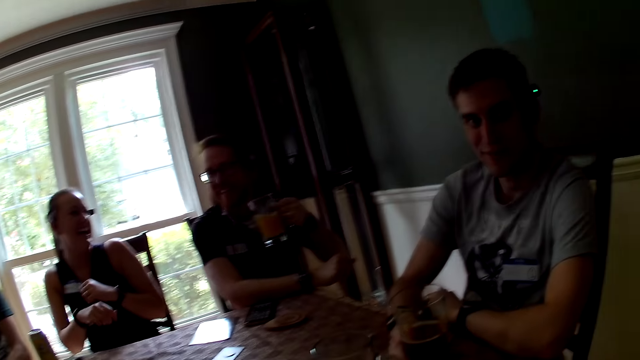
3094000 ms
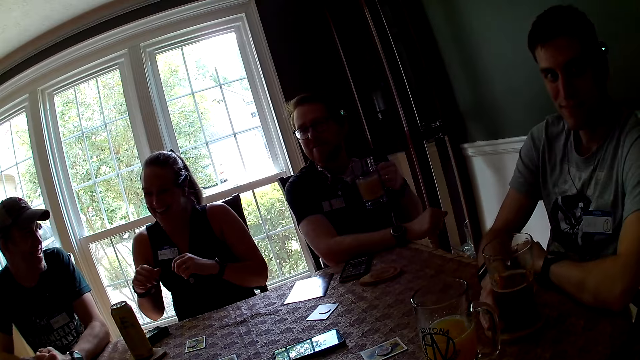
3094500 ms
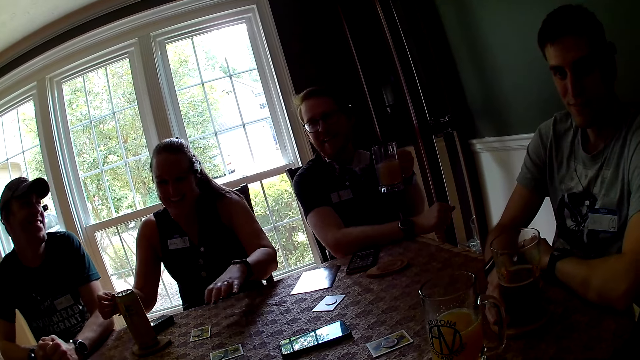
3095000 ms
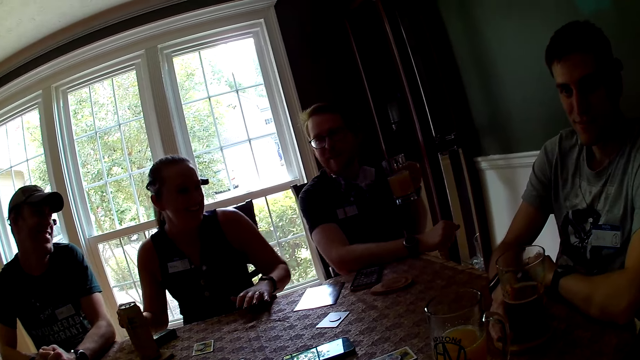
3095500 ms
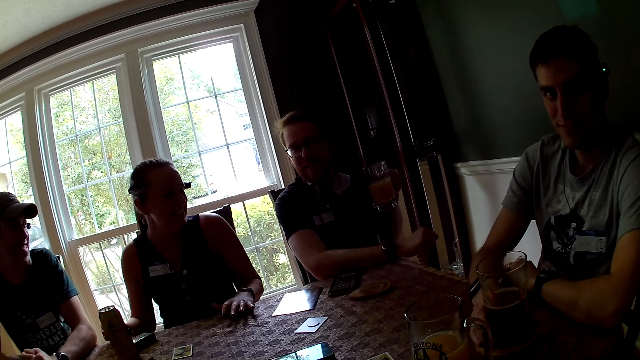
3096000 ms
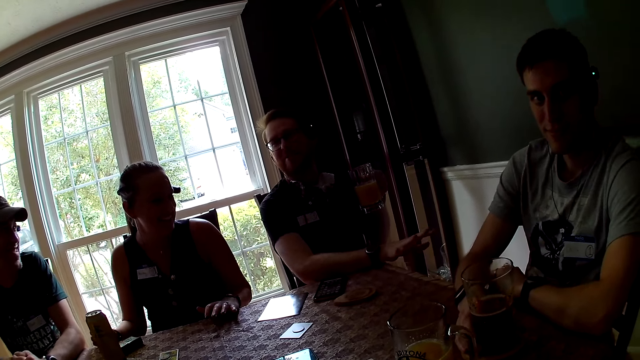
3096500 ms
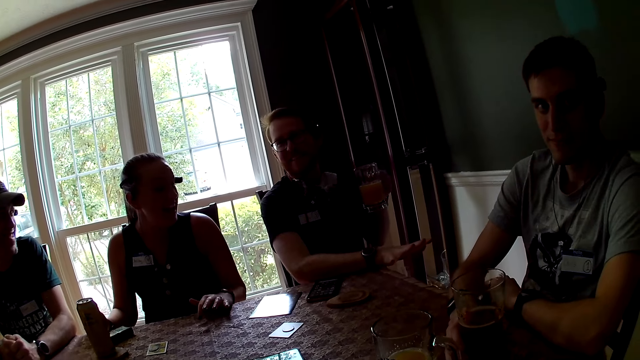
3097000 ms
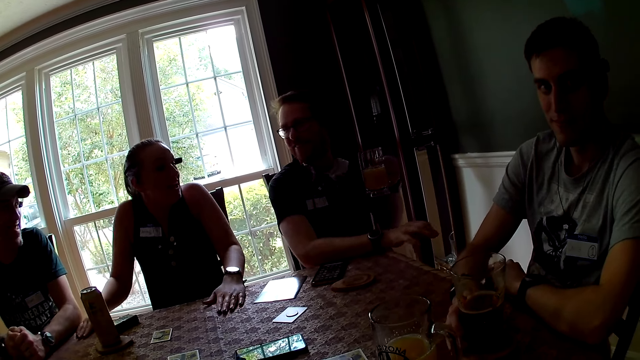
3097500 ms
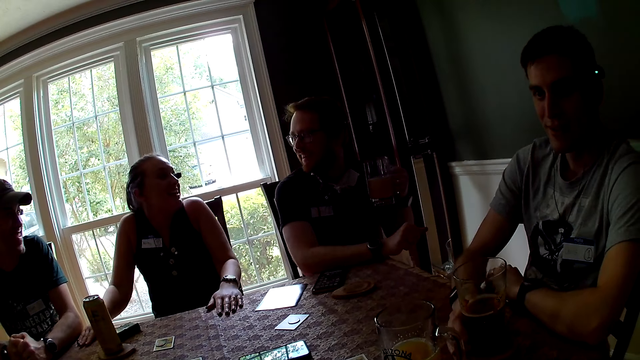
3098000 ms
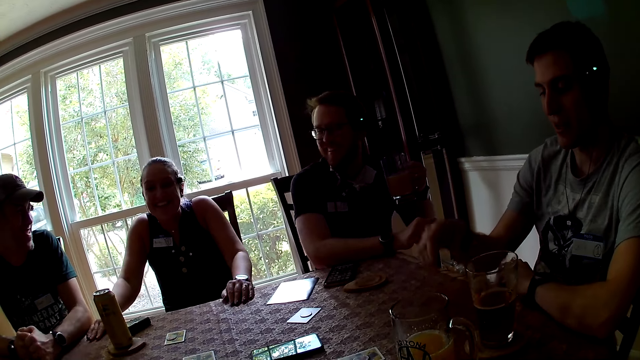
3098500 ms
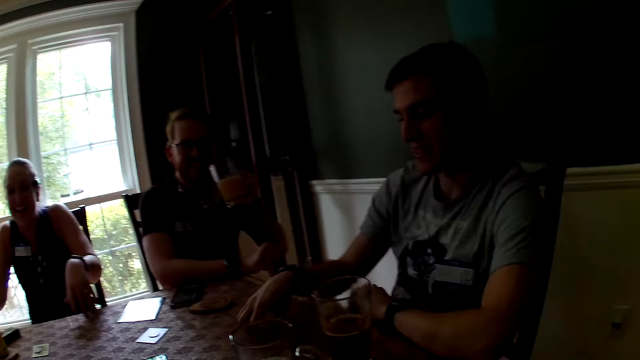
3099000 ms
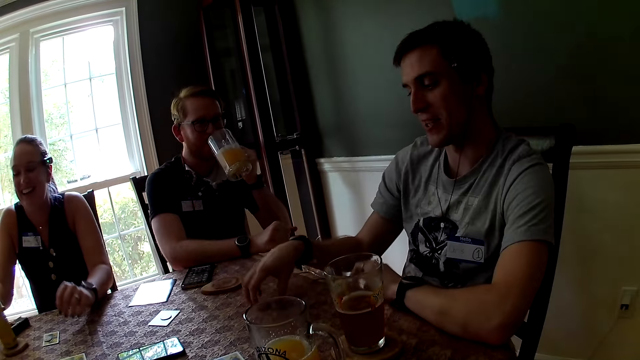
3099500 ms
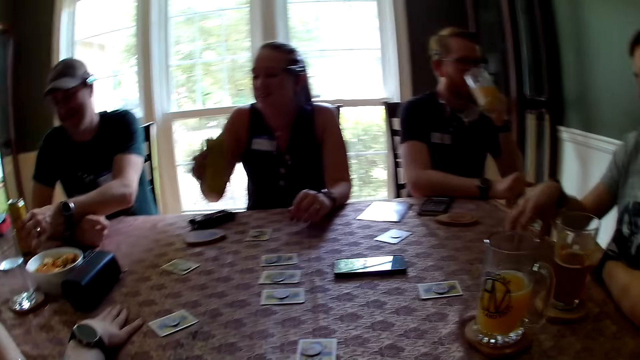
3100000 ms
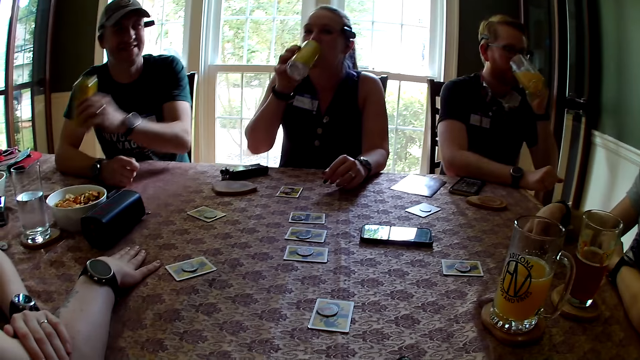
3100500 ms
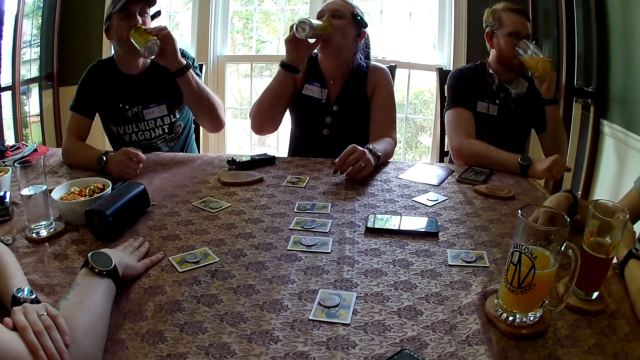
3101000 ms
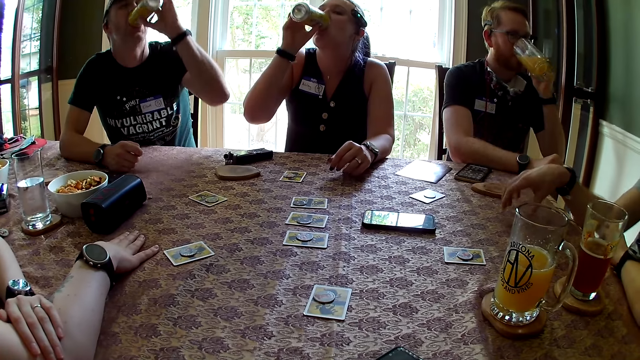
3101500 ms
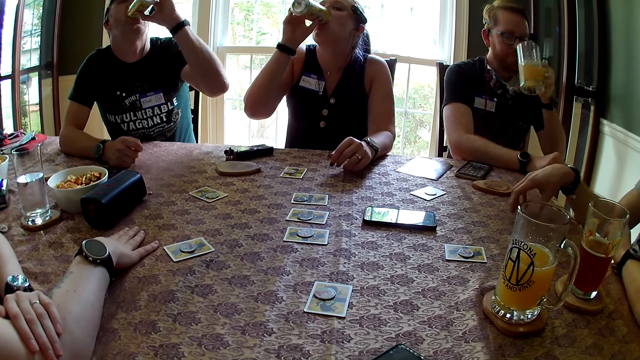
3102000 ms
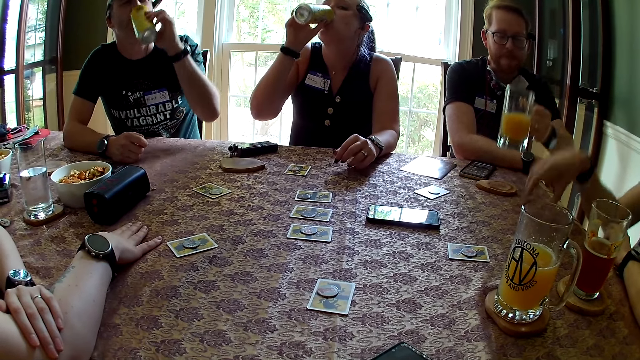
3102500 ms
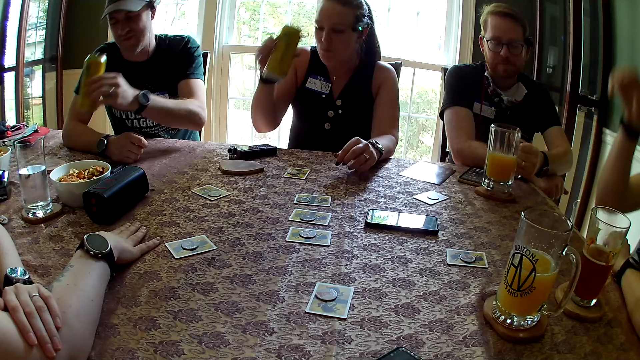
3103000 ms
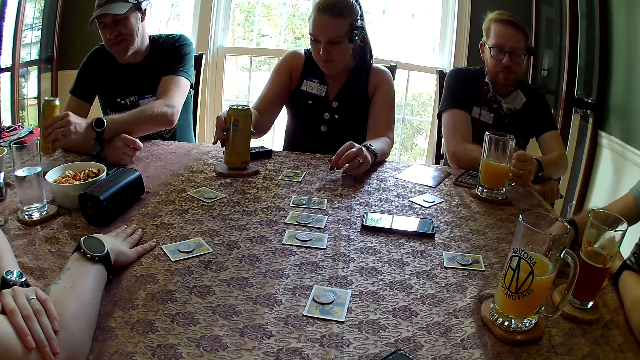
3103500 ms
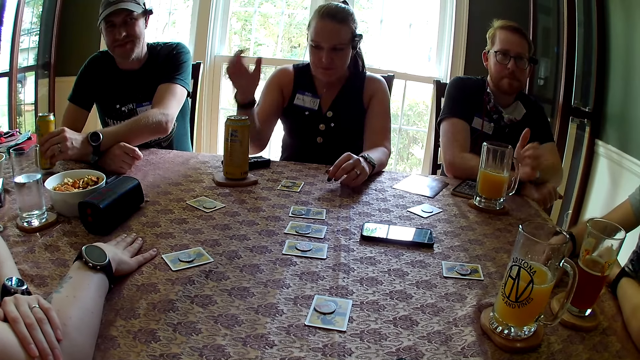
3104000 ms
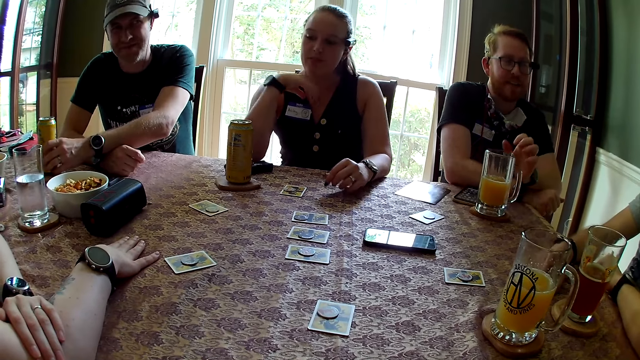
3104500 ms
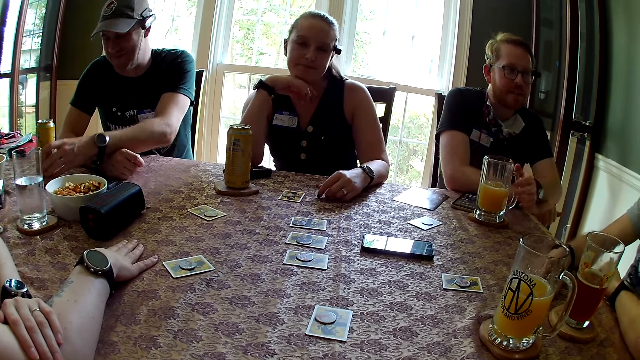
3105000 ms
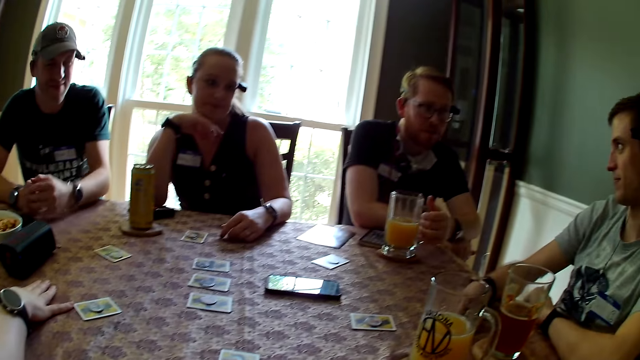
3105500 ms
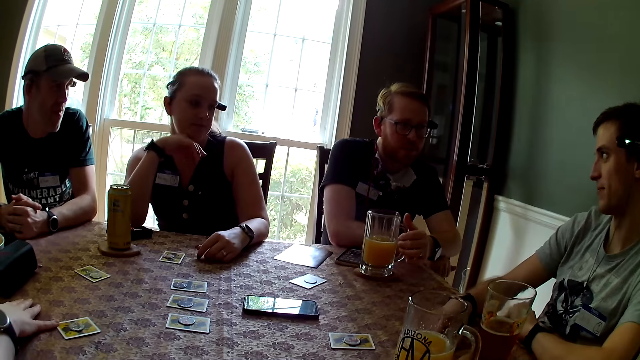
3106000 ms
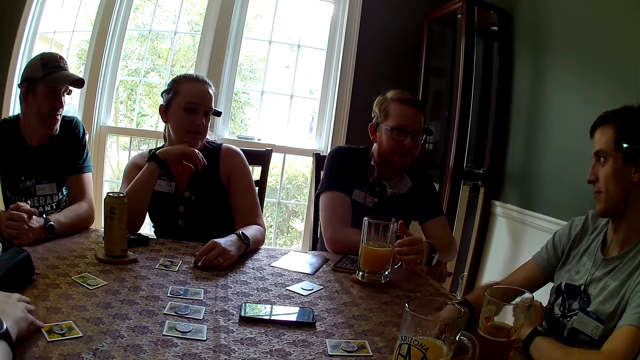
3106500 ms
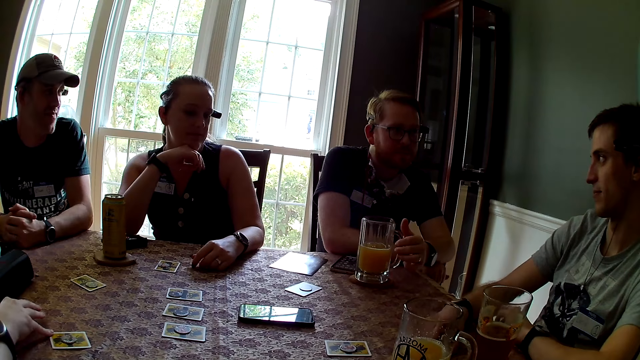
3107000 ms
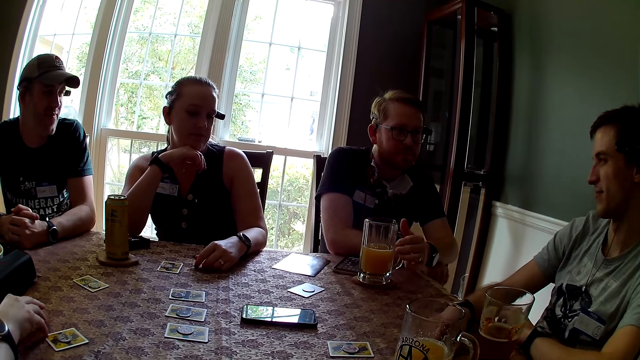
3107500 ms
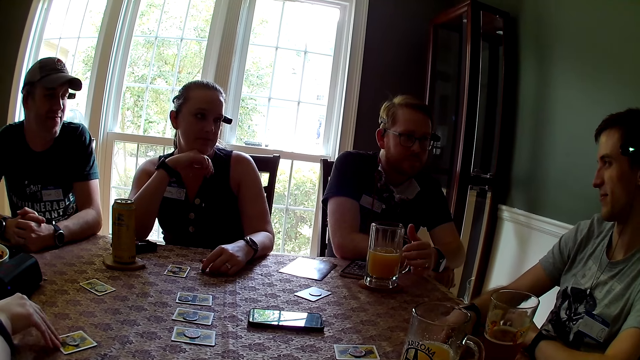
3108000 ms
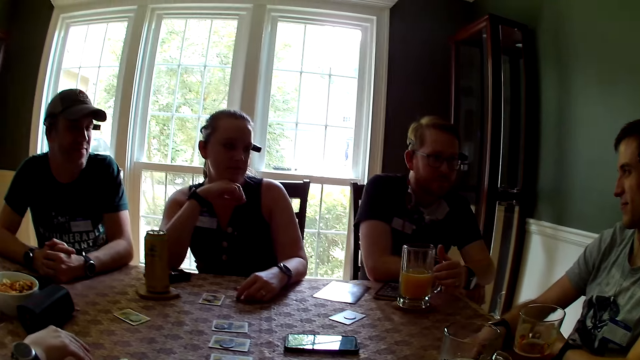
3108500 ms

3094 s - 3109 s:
A woman drops both hands on the table. A man gestures with his right hand. Another man gestures with his right hand on the table. The first man drinks the glass of juice with his left hand. The woman drinks from the soda can with her right hand. A third man drinks from a soda can with his left hand. The first man drops the glass of juice on his coaster with his left hand. The third man drops the soda can on his coaster with his left hand. The woman drops the soda can on her coaster with her right hand. She drops her right hand on the table. The third man drops his left hand on the table. Another woman moves a card on the table with her right hand.

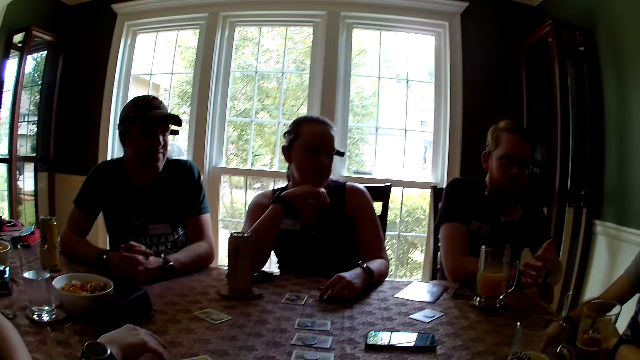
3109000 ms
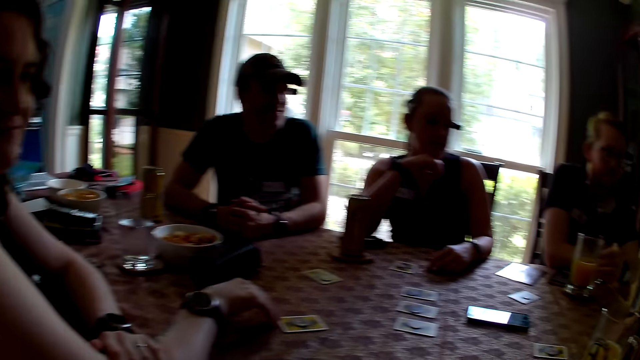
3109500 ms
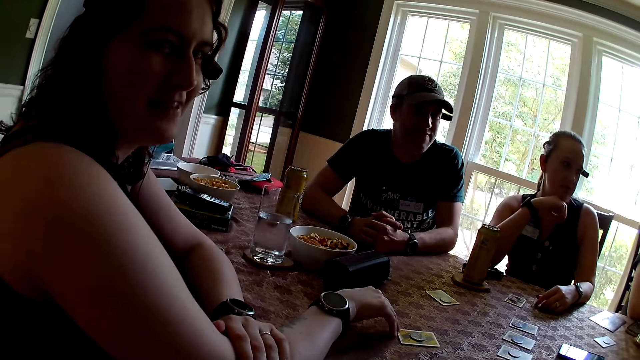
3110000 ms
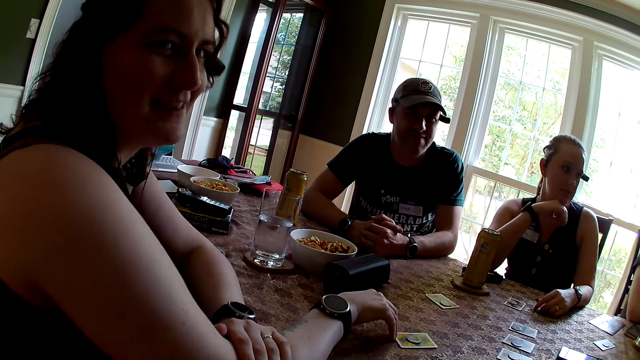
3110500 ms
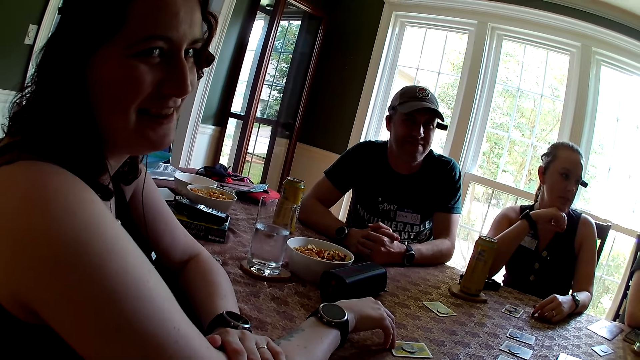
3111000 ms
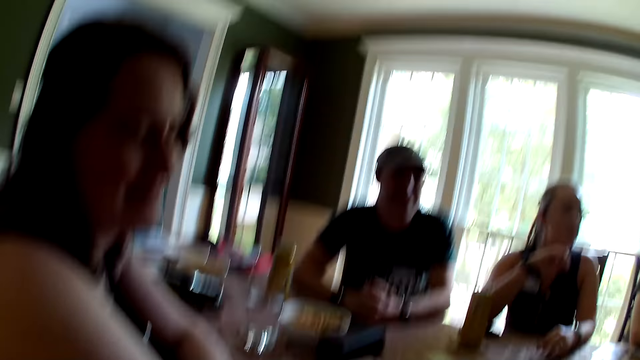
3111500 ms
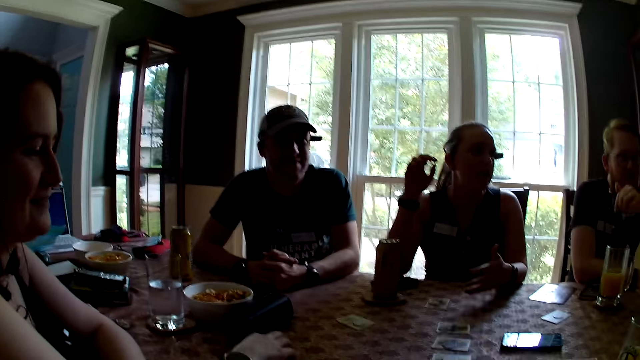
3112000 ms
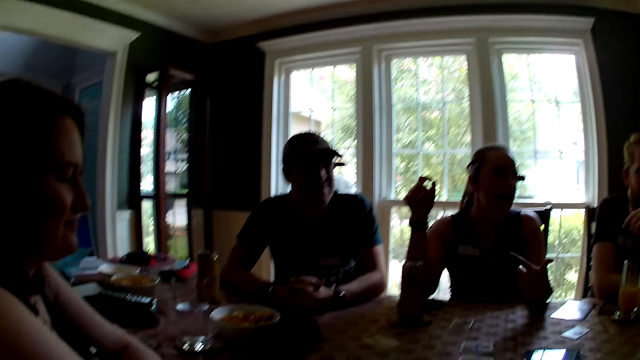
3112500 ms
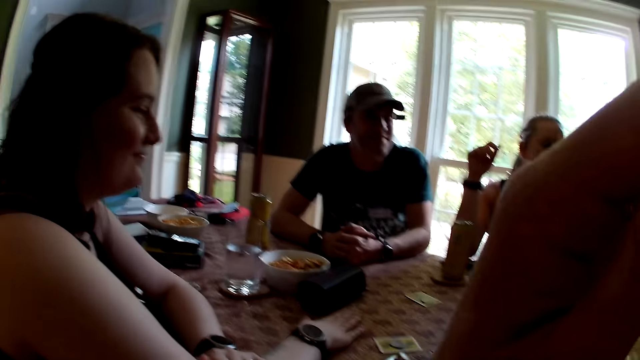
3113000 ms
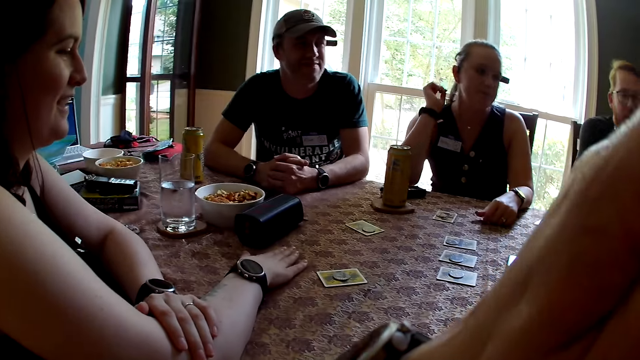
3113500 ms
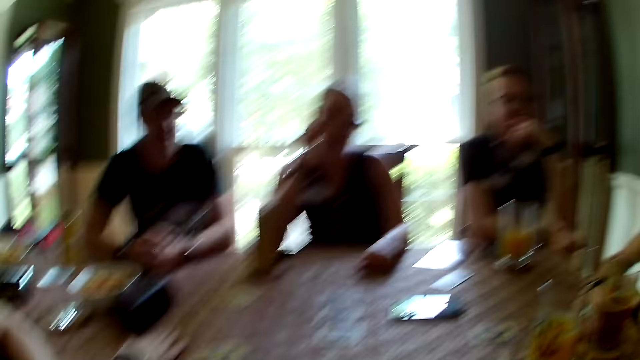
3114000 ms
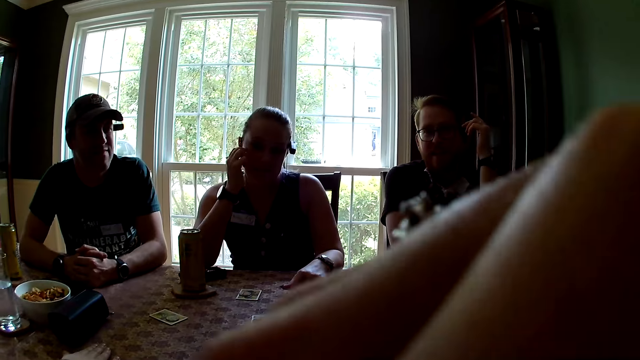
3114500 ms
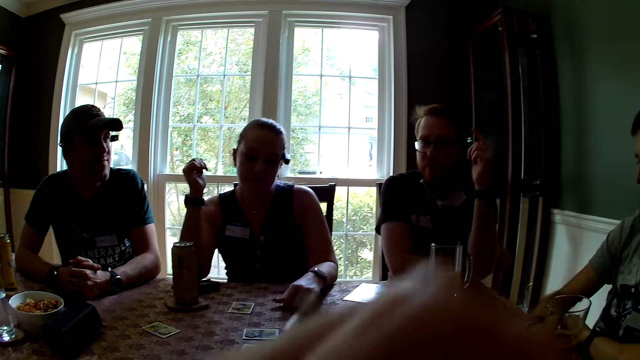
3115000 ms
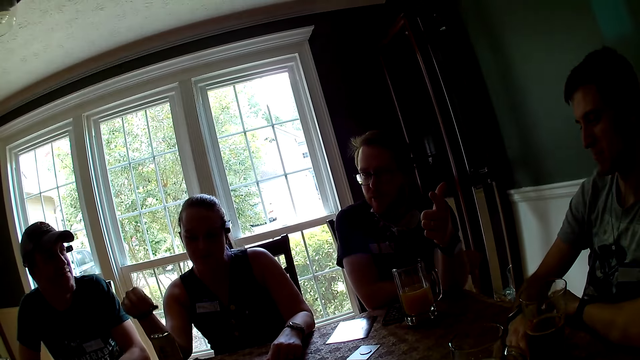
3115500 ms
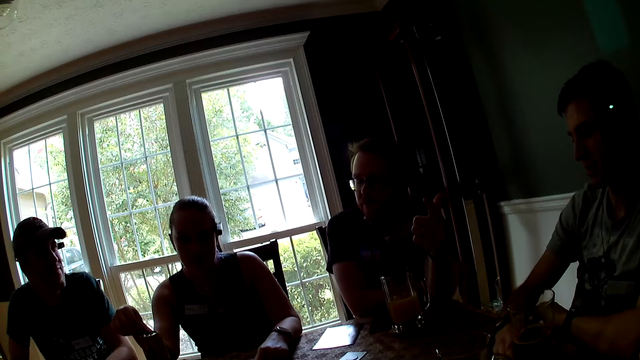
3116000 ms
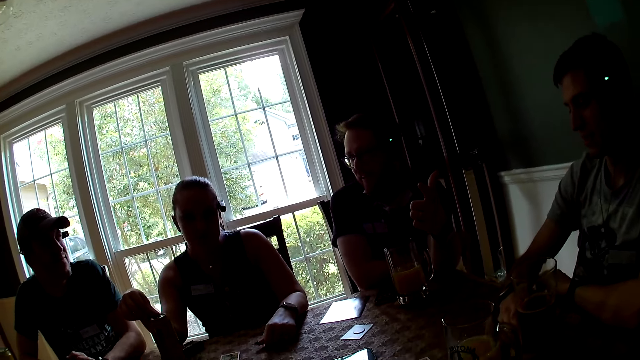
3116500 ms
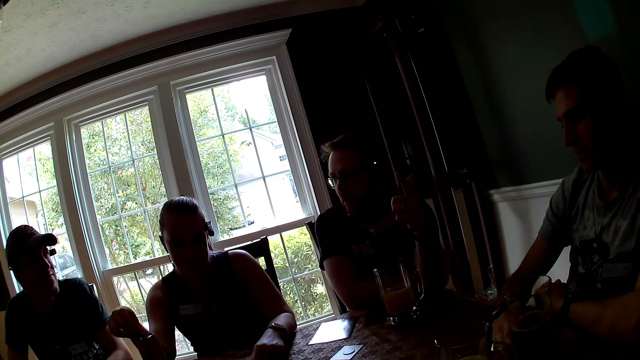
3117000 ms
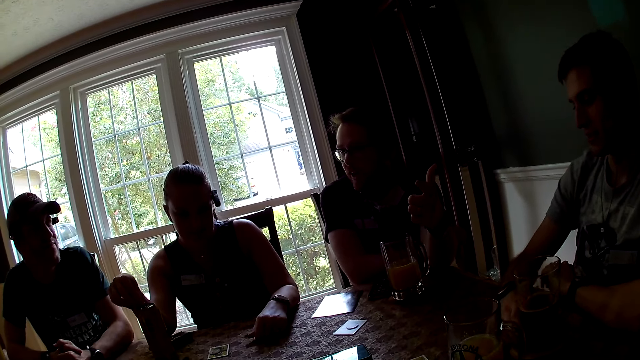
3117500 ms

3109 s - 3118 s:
A woman converses to another woman. A woman gestures with both hands. The camera wearer touches her face with her left hand. She lifts the hand up. The woman scratches her face with her right hand. A man gestures with his left hand. The woman touches the soda can with her right hand.
